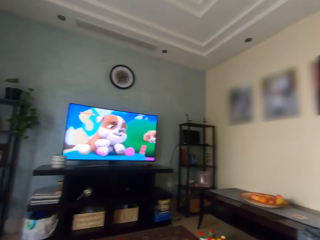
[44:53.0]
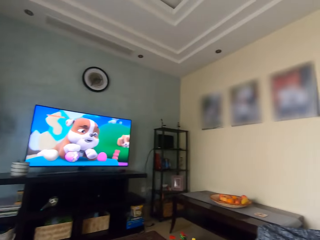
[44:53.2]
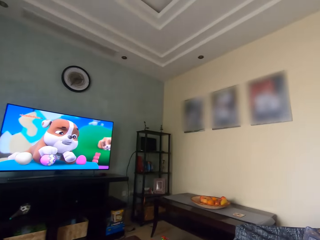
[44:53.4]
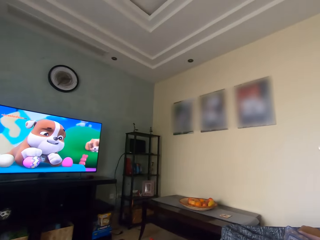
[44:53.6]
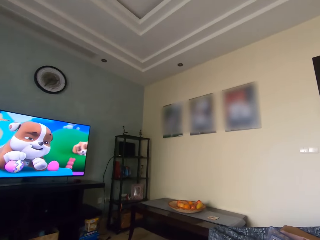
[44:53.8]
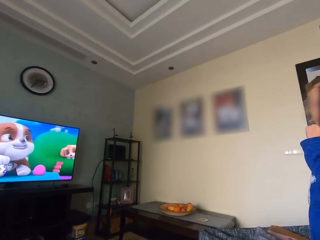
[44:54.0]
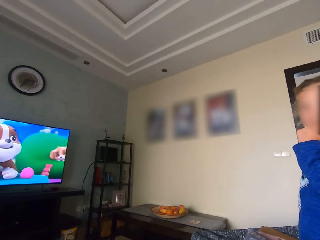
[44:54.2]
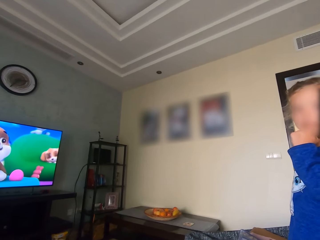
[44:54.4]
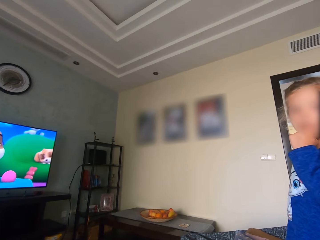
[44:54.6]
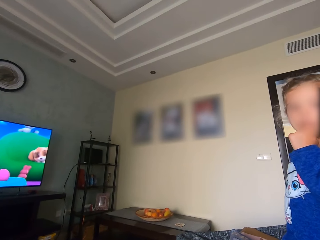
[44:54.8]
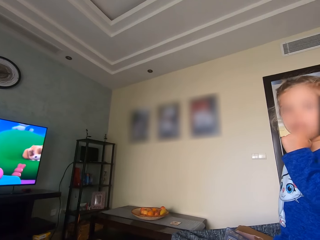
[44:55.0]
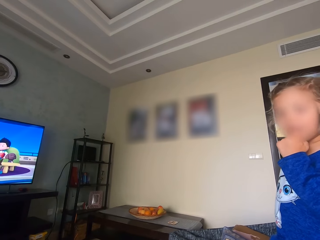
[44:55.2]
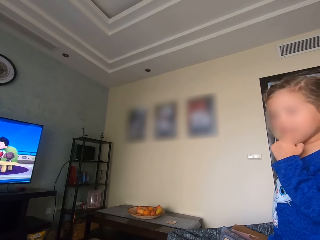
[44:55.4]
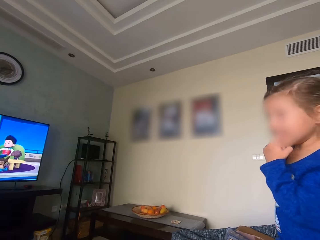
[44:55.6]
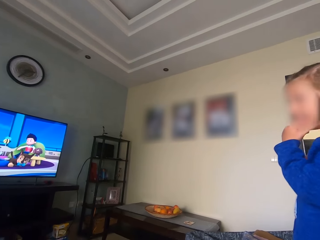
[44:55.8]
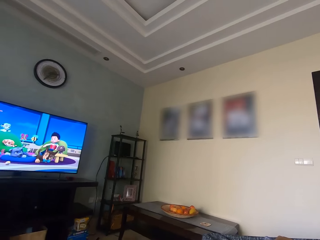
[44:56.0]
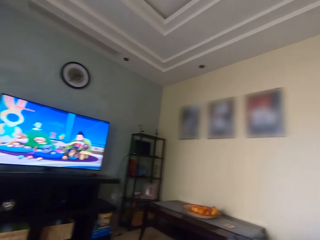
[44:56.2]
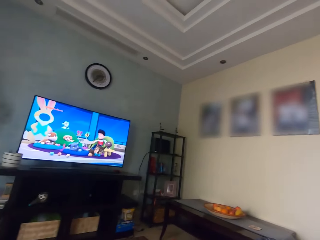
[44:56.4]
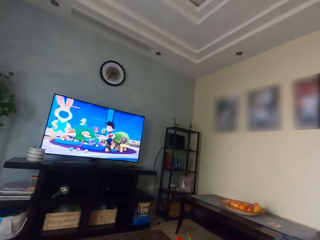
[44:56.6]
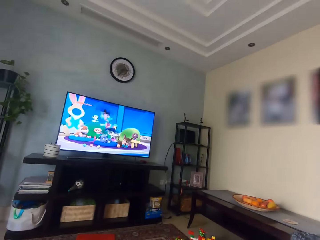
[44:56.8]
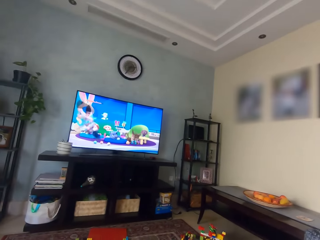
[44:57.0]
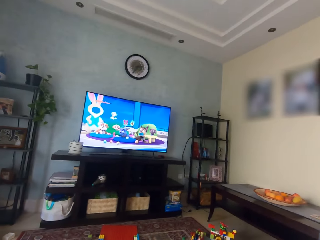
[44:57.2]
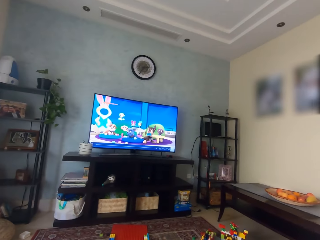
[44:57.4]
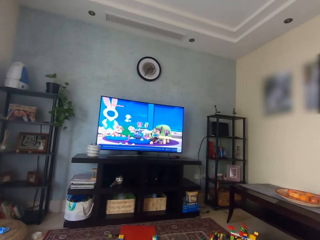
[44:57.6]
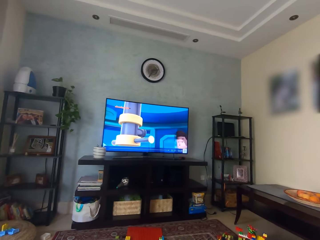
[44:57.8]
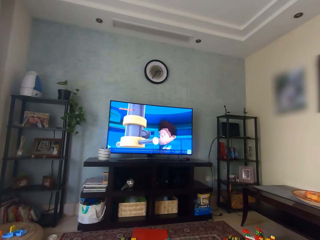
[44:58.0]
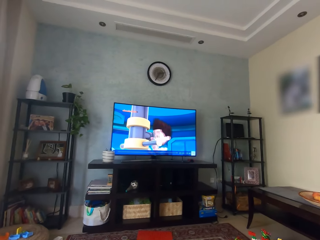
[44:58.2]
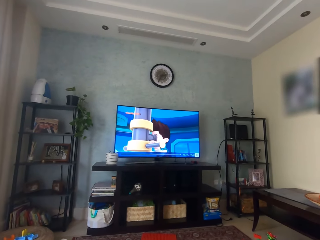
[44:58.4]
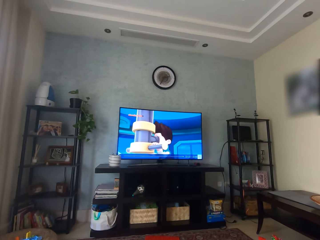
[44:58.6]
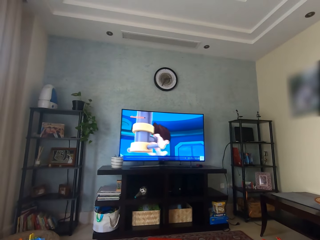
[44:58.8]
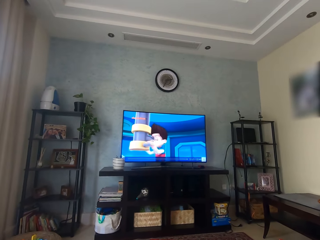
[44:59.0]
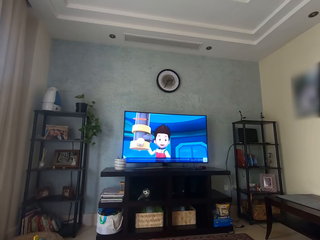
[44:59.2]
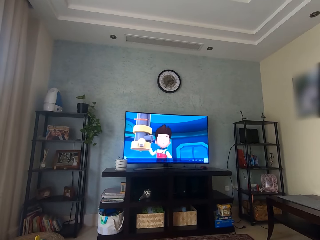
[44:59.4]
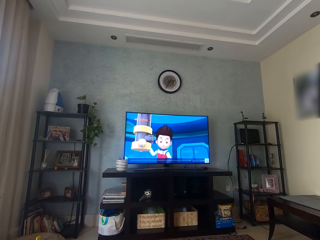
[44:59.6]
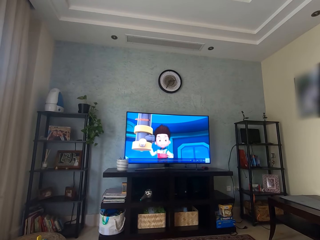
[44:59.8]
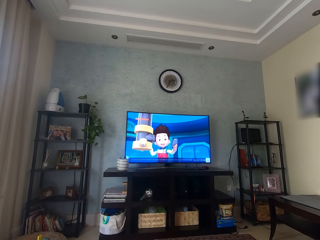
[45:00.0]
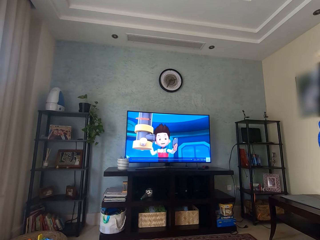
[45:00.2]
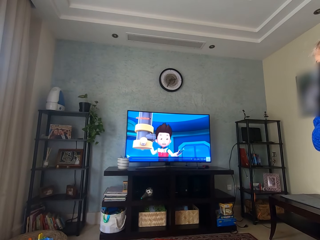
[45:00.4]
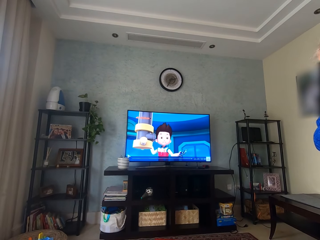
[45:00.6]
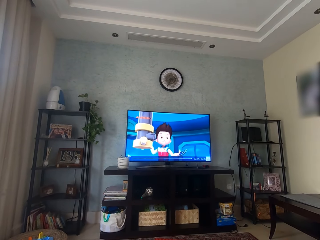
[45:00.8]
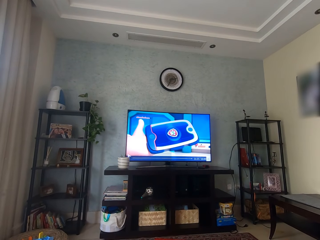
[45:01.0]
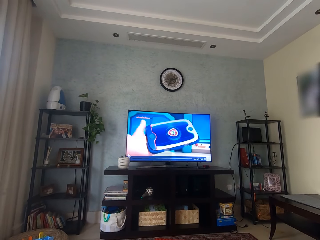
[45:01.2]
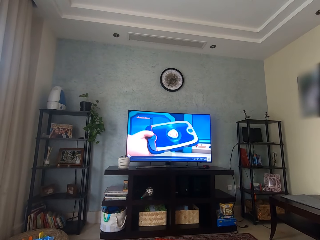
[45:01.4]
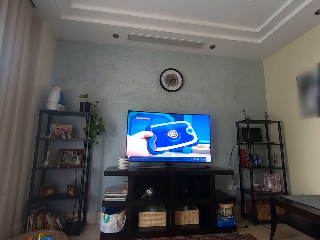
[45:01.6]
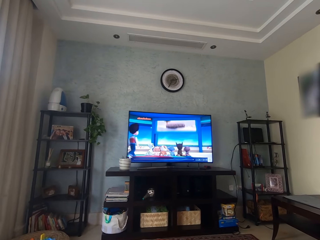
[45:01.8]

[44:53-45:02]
The camera wearer interacts with a girl. They watch television.

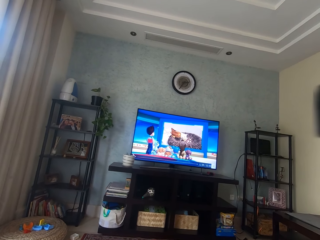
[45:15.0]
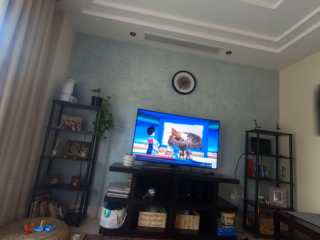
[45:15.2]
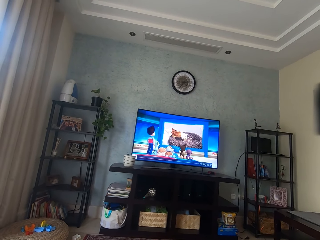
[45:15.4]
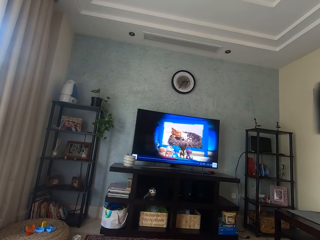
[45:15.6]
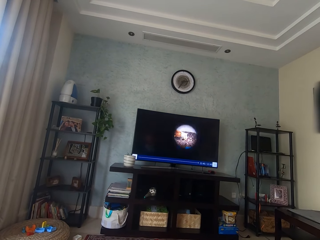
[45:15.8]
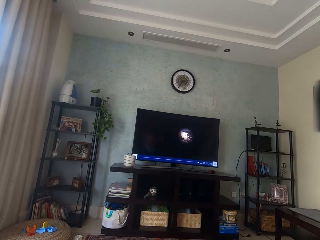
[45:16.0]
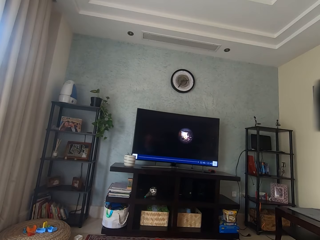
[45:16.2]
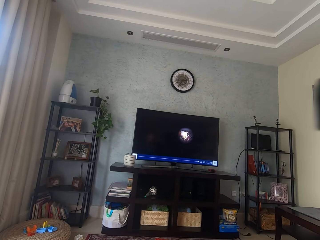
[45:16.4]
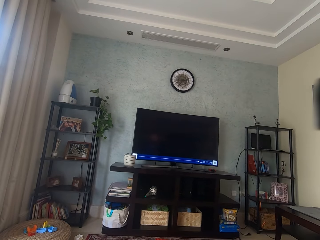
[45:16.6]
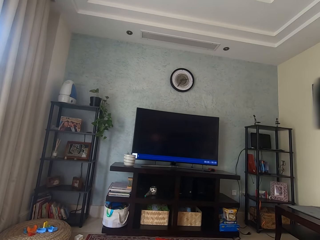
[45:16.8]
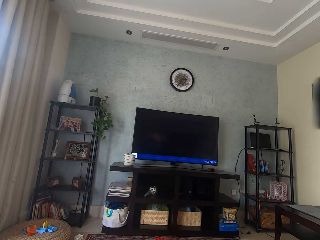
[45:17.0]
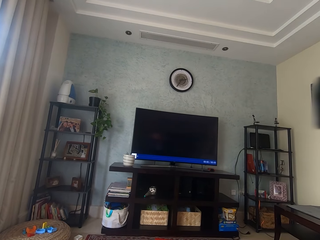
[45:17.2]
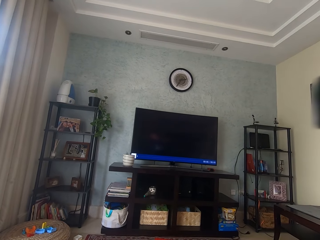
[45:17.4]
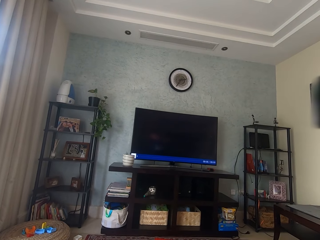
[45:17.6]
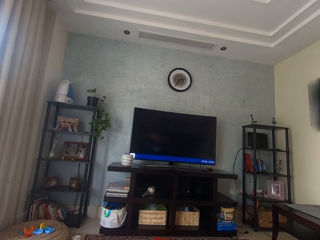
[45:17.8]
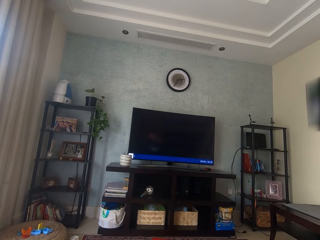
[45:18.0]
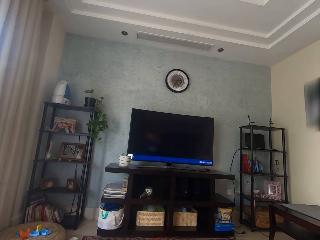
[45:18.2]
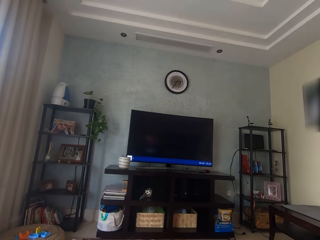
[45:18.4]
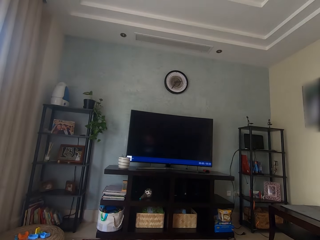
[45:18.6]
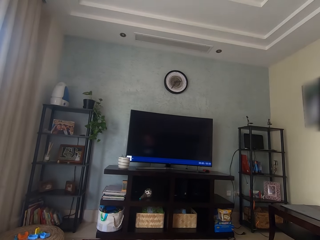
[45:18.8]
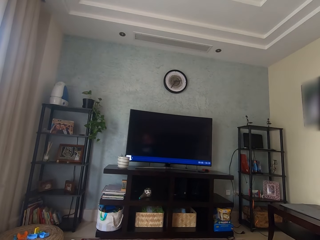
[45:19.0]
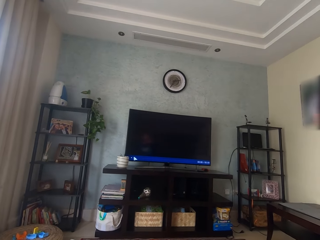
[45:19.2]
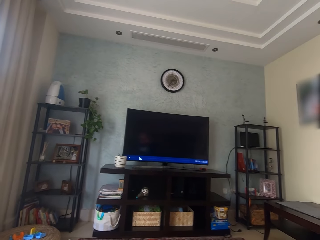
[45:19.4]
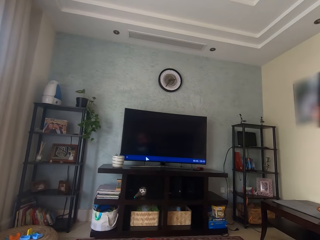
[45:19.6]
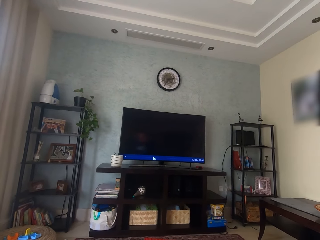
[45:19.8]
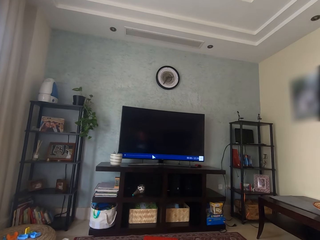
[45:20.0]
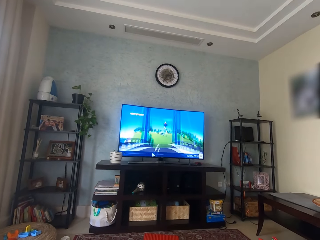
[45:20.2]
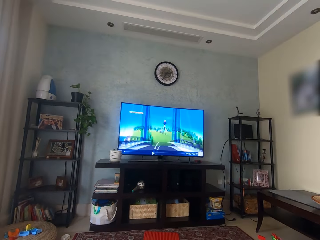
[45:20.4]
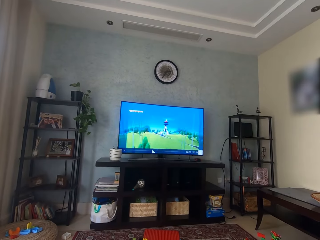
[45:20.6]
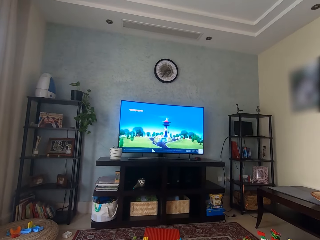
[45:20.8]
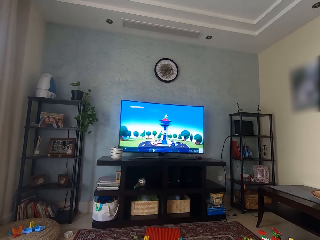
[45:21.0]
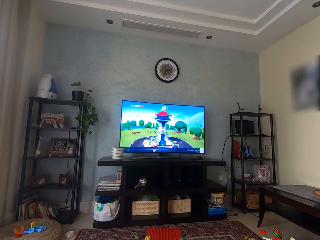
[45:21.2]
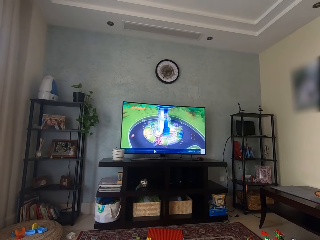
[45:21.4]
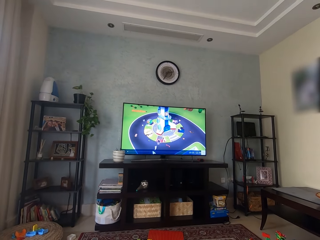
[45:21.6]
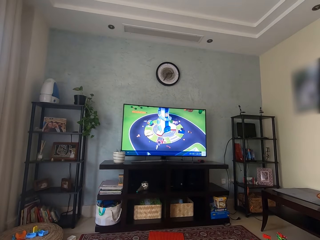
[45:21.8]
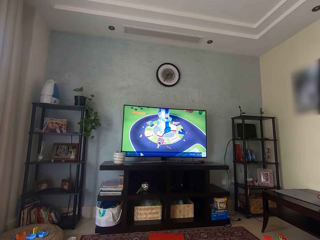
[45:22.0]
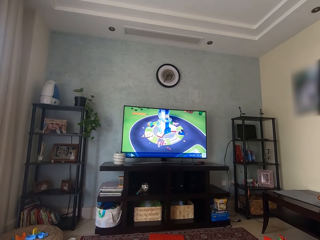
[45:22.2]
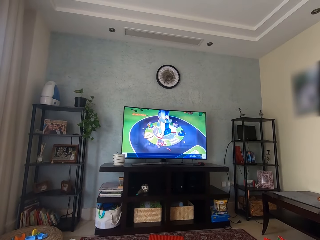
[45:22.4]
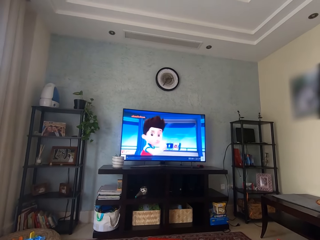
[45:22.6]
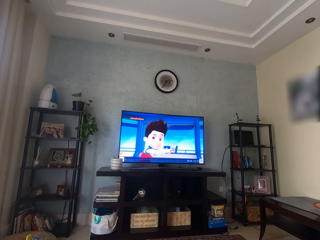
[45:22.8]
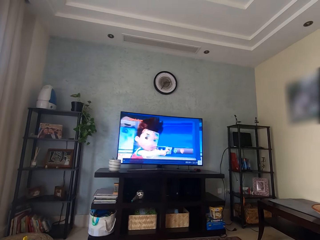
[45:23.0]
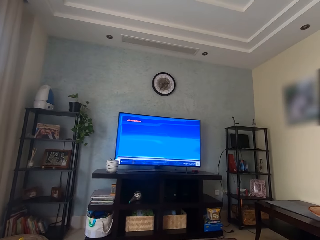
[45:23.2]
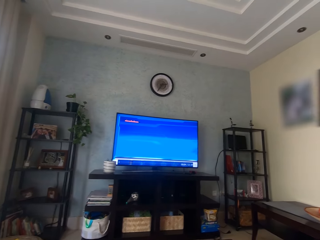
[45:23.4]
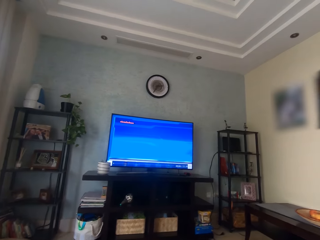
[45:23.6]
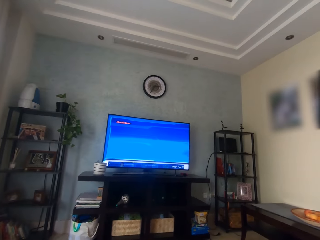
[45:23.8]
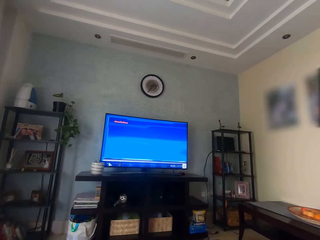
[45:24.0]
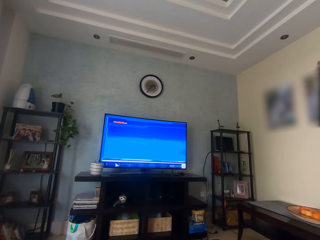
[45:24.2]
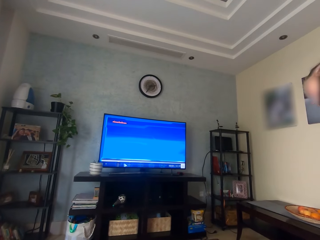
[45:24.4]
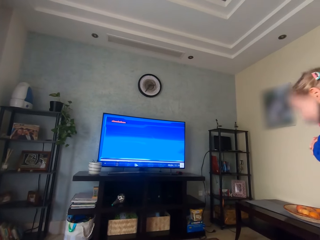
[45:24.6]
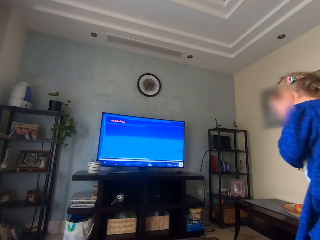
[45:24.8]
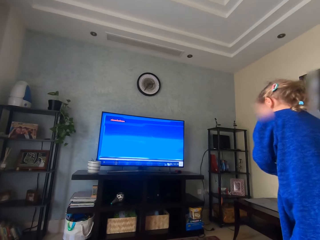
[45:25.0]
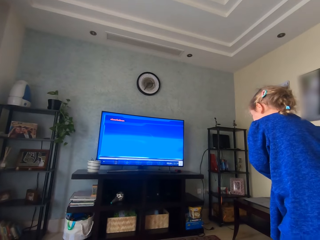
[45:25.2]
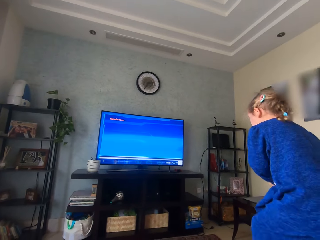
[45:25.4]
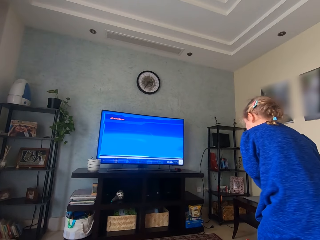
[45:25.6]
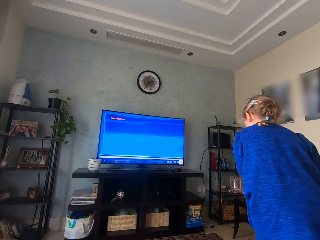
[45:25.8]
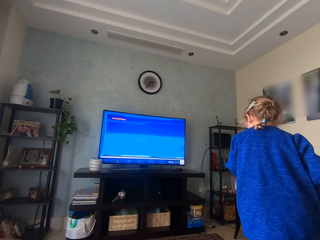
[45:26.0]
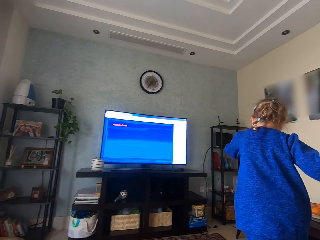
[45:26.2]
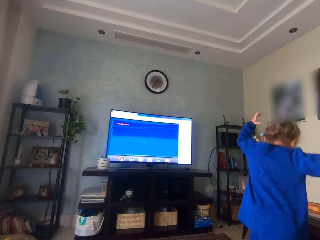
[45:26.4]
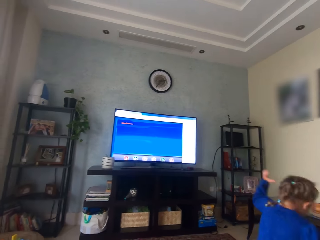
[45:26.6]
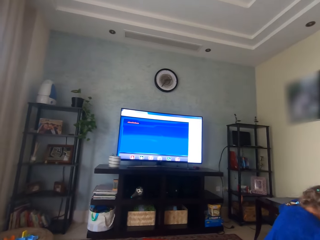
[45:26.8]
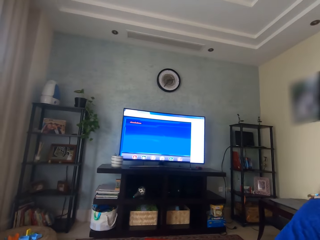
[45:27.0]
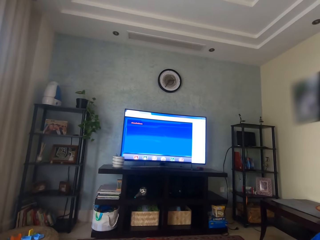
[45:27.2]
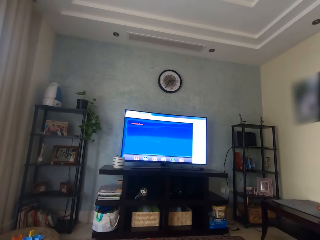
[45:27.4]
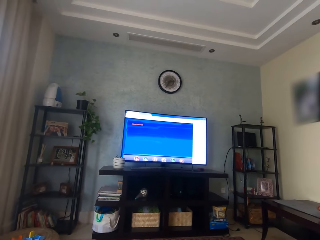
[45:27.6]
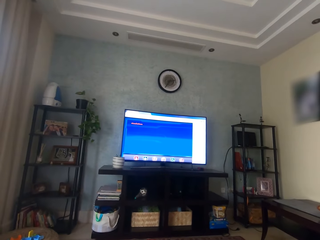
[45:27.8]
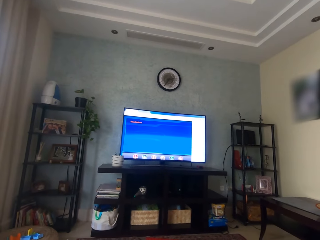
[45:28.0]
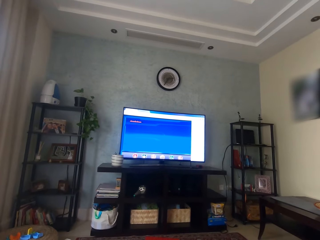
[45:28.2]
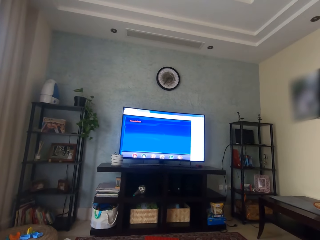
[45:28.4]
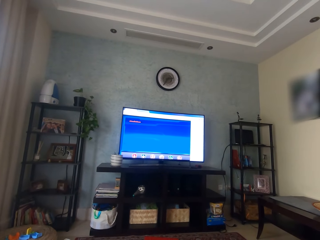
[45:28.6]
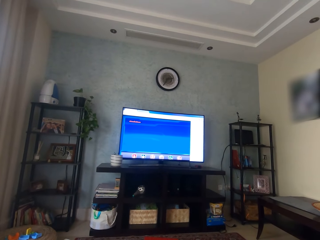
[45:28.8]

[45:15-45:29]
A girl interacts with the camera wearer. The girl walks around and jumps down.
